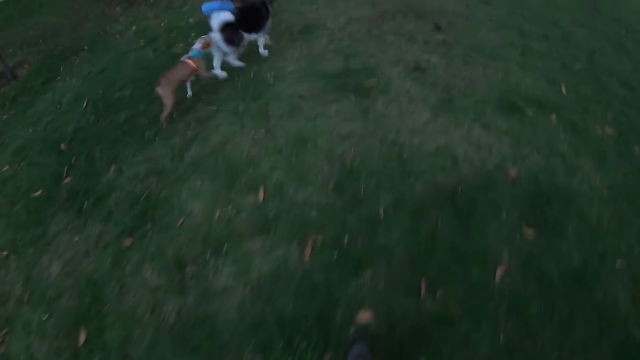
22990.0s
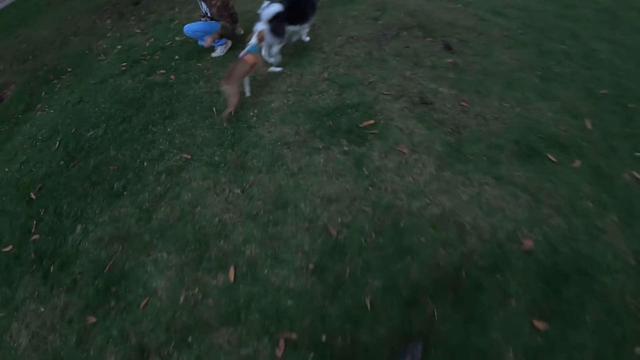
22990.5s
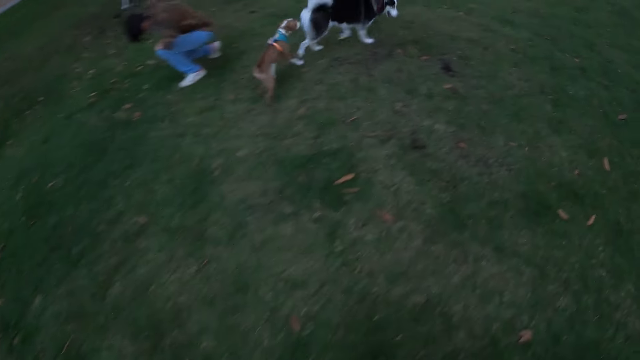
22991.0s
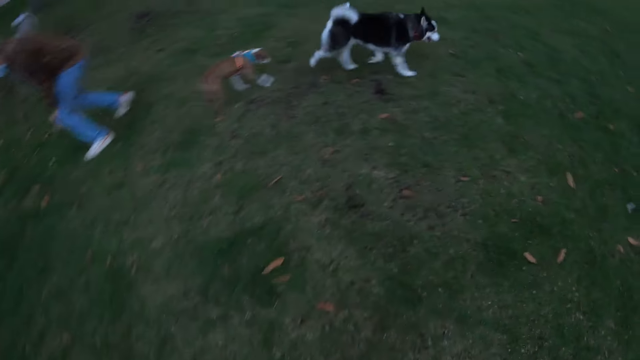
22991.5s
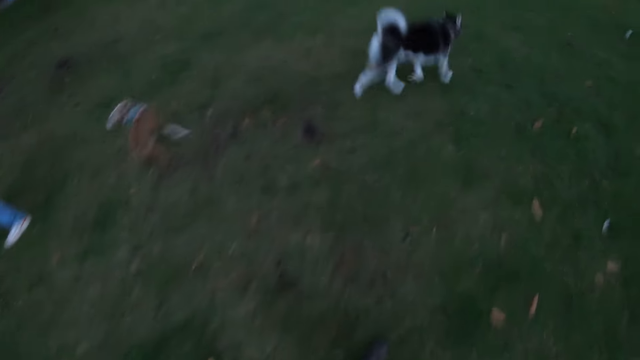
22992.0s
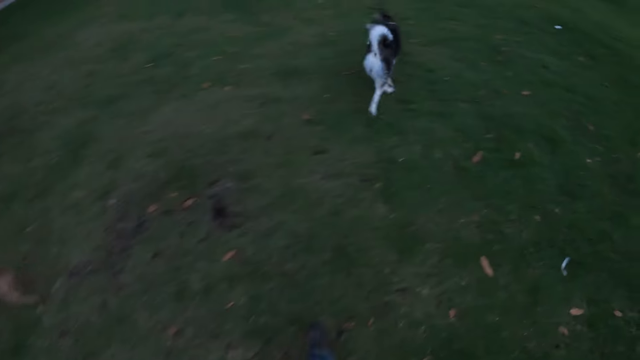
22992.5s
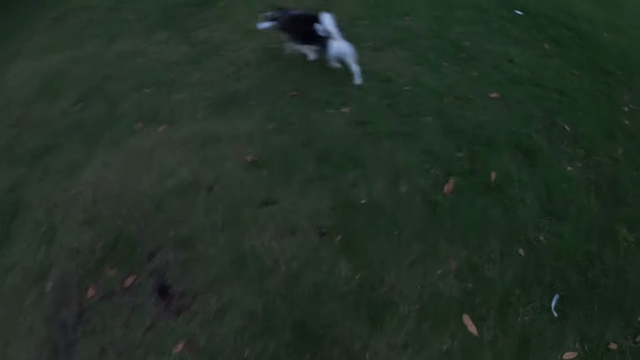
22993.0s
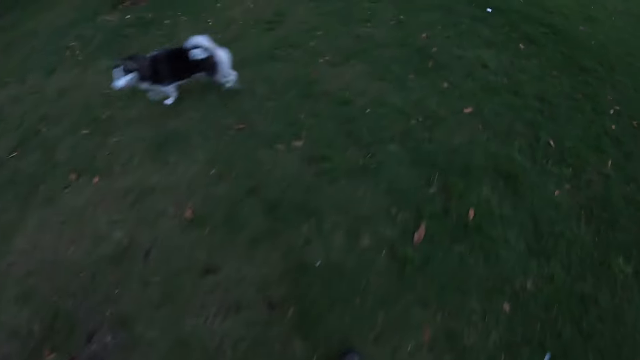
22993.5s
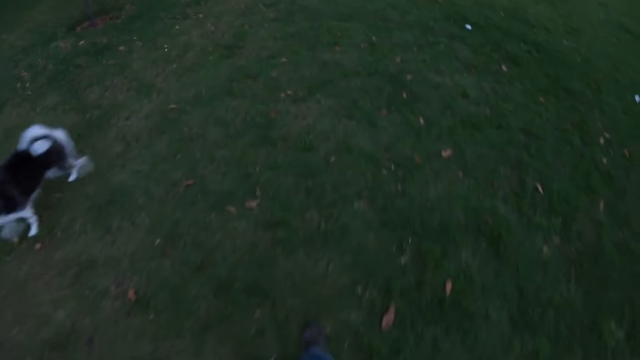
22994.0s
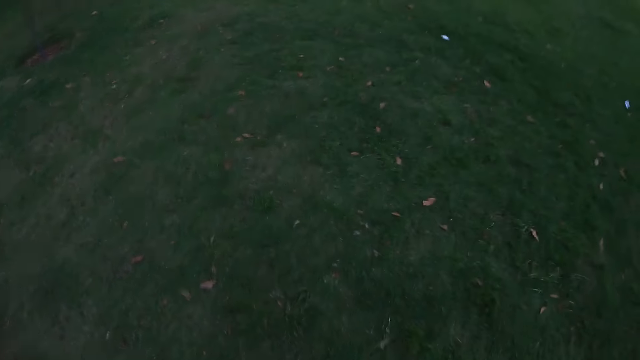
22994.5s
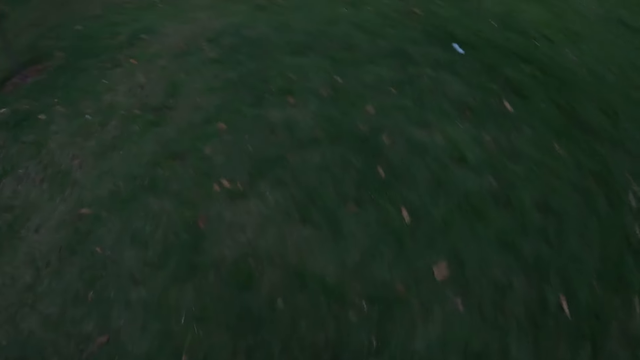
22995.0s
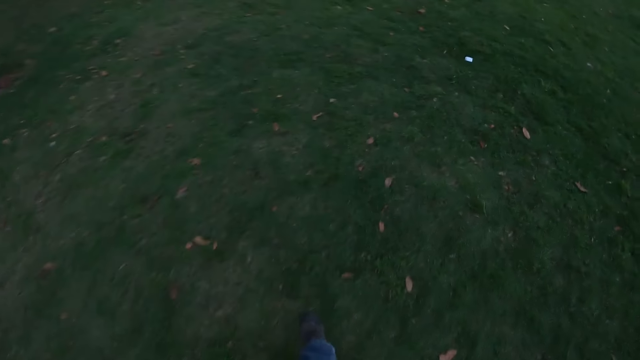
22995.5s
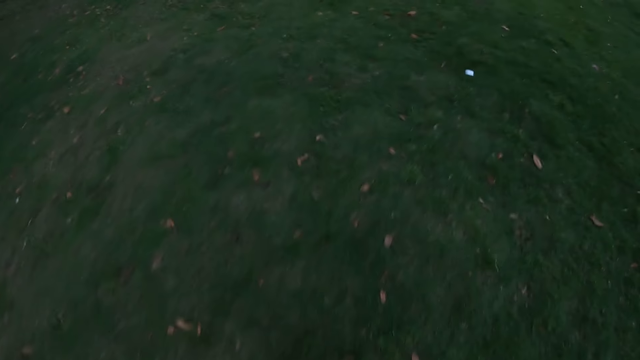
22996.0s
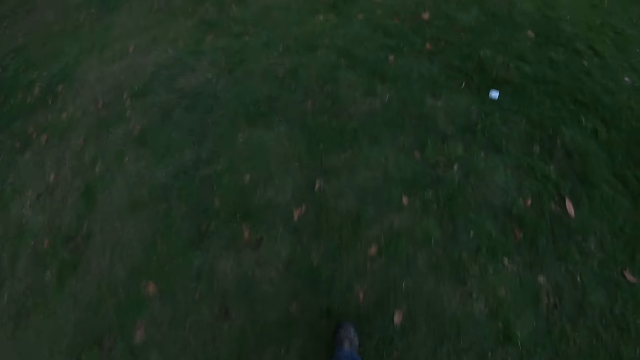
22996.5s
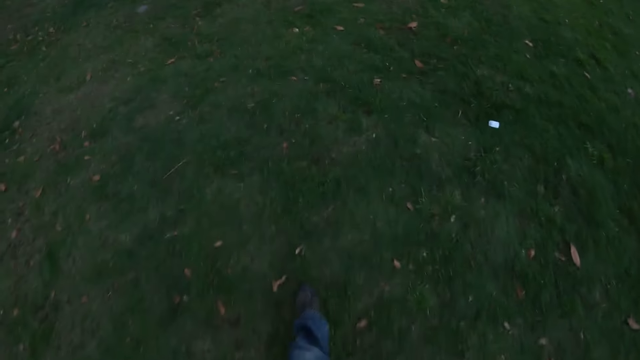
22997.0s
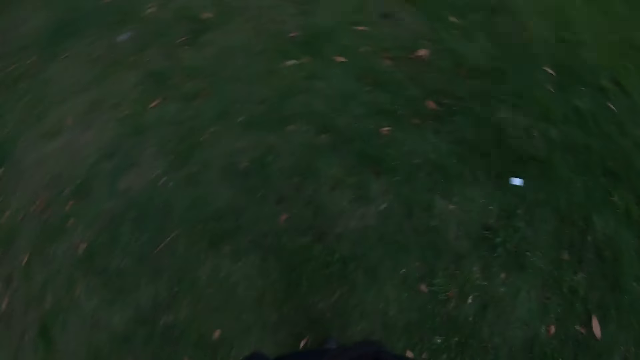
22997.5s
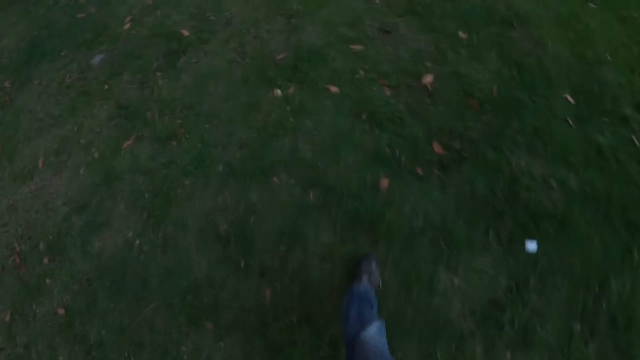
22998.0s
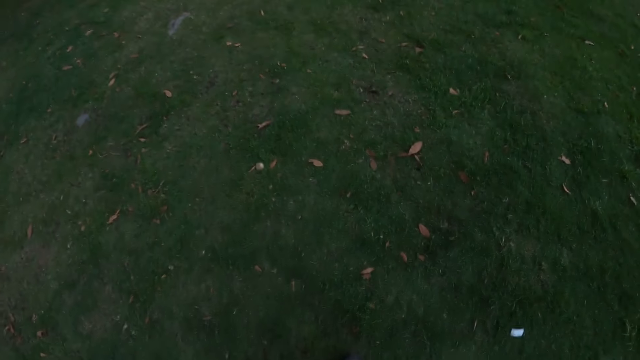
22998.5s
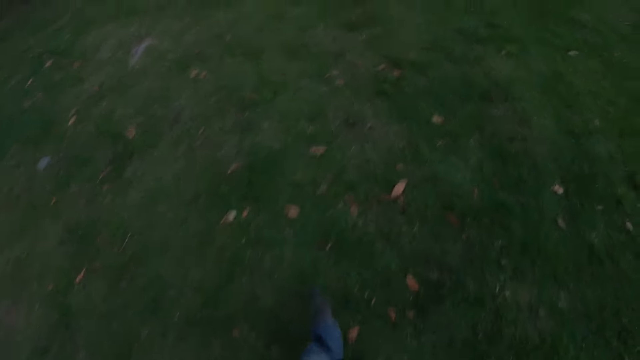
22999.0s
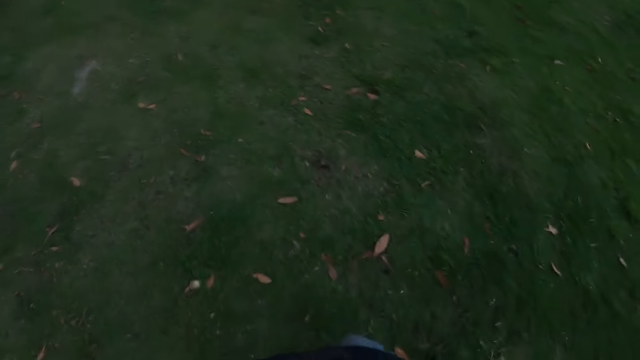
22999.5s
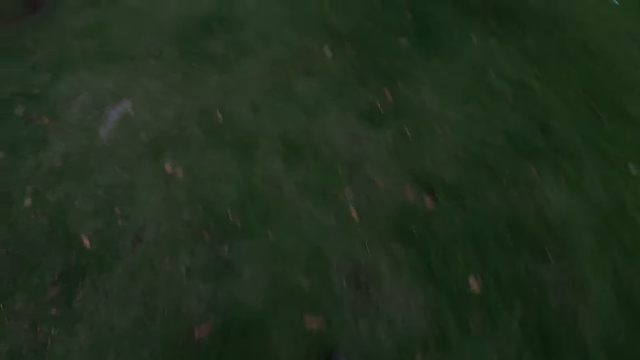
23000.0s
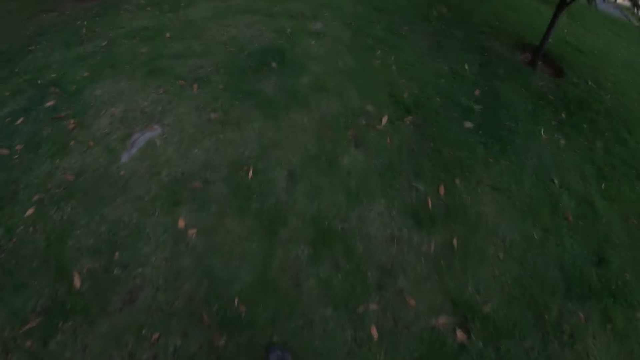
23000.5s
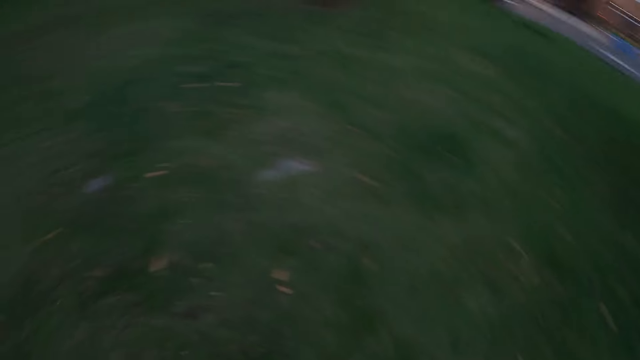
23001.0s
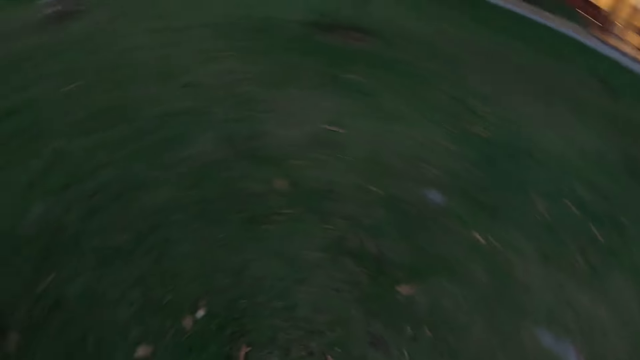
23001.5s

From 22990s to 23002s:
The camera wearer walks on the grass.

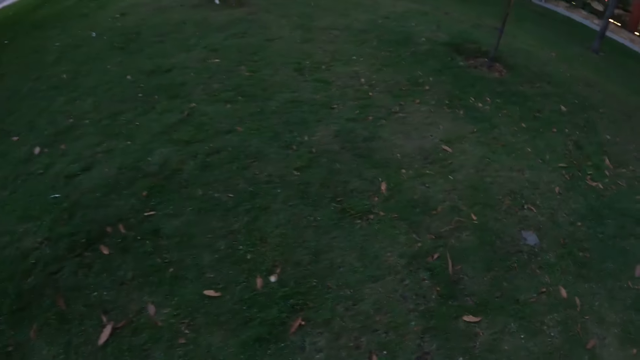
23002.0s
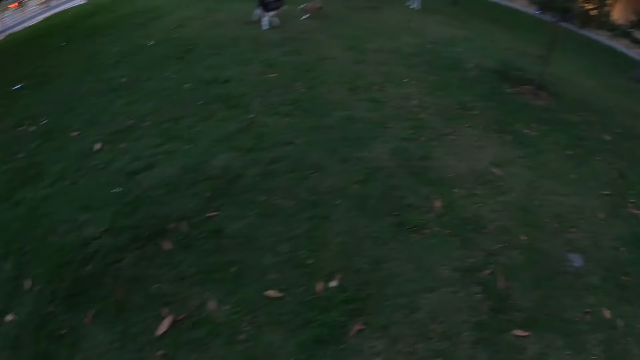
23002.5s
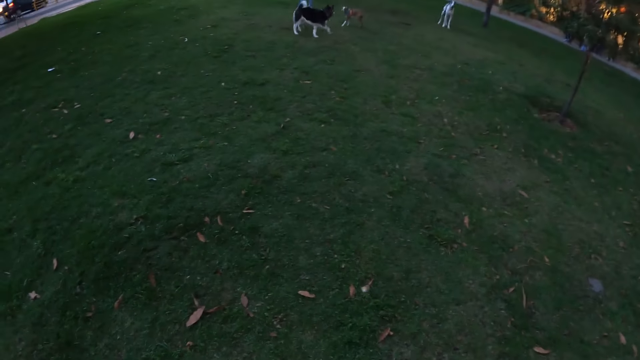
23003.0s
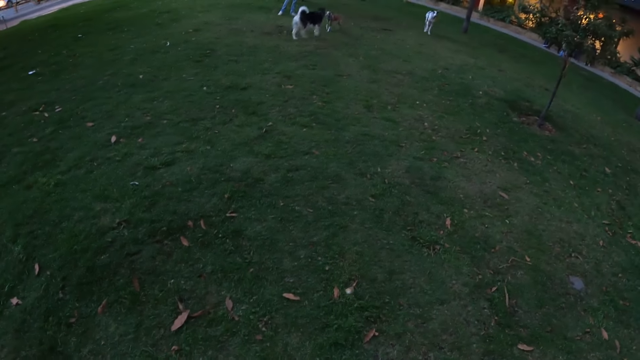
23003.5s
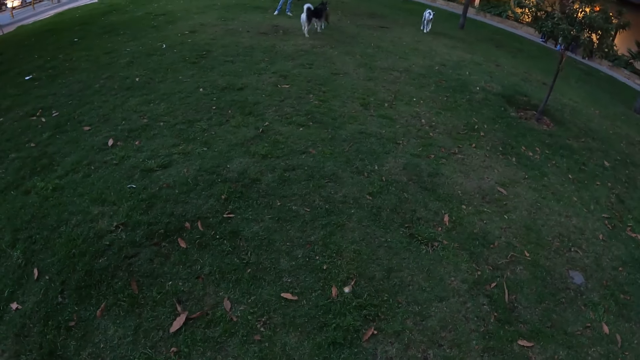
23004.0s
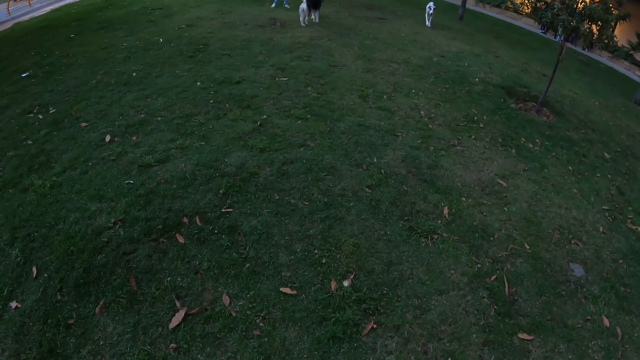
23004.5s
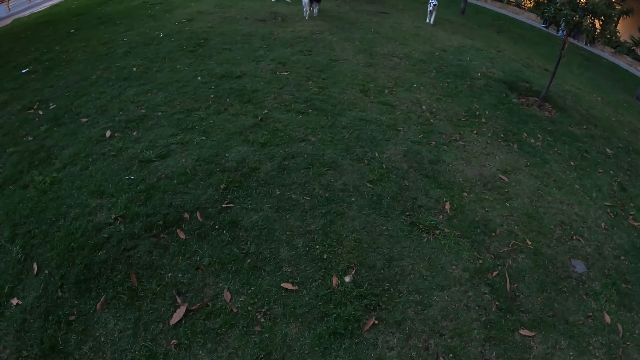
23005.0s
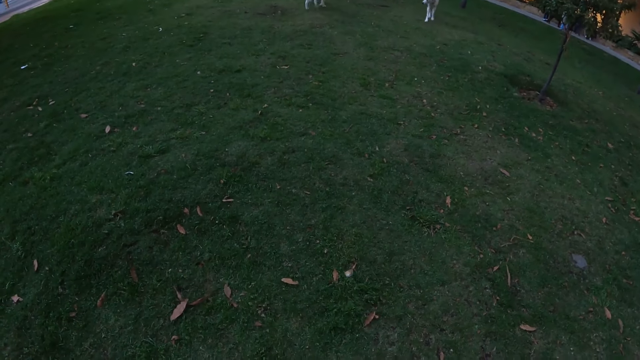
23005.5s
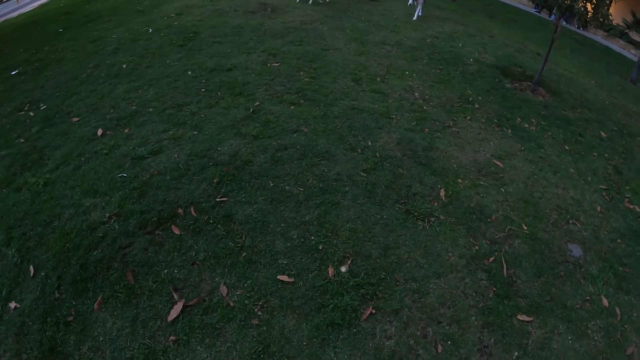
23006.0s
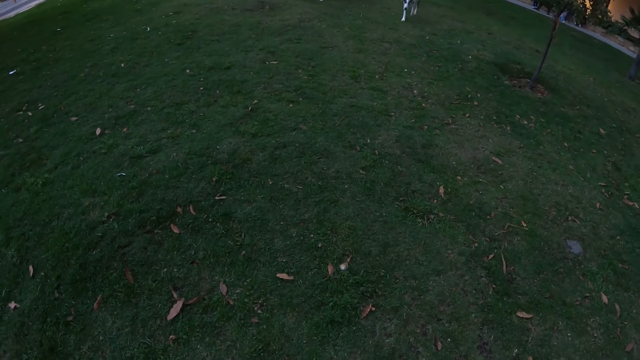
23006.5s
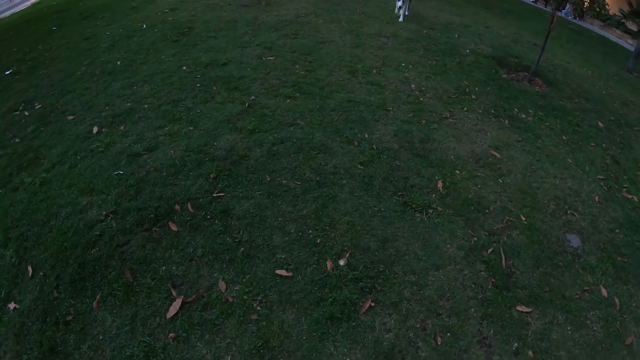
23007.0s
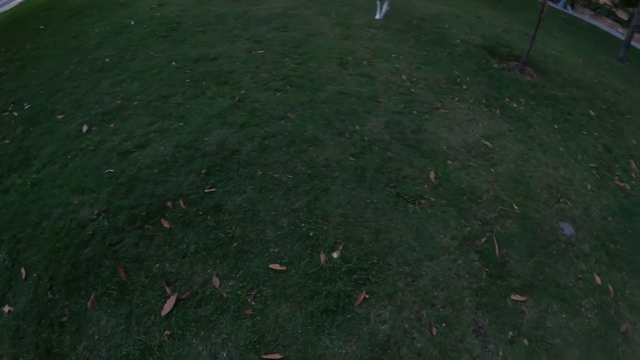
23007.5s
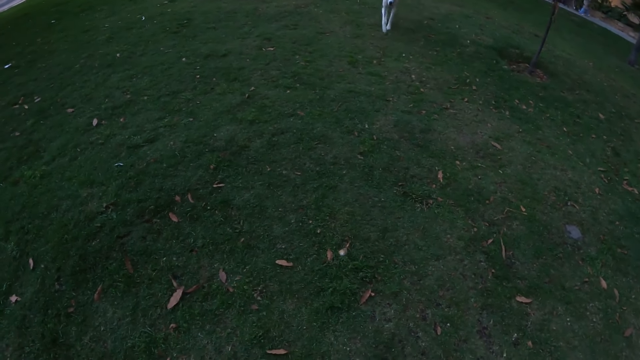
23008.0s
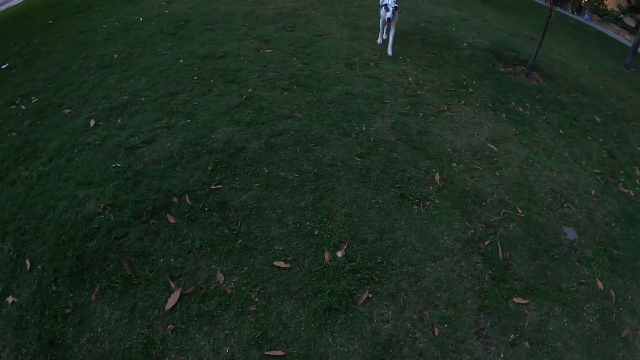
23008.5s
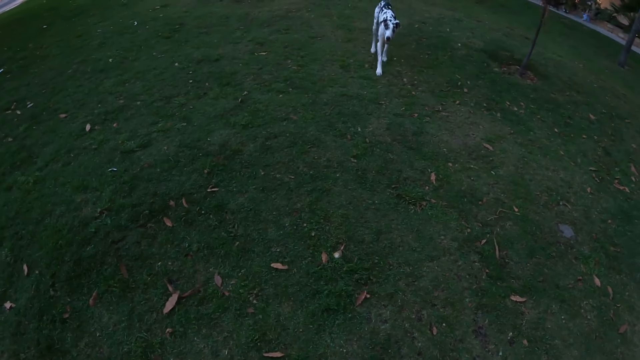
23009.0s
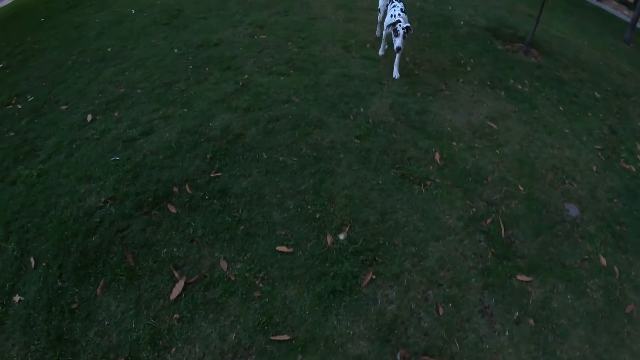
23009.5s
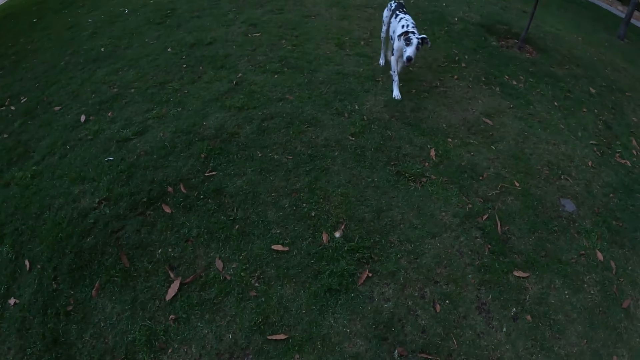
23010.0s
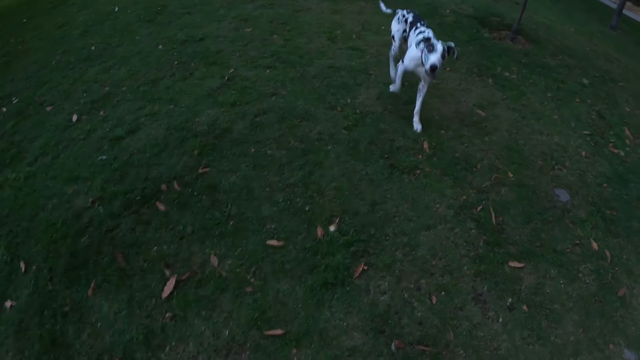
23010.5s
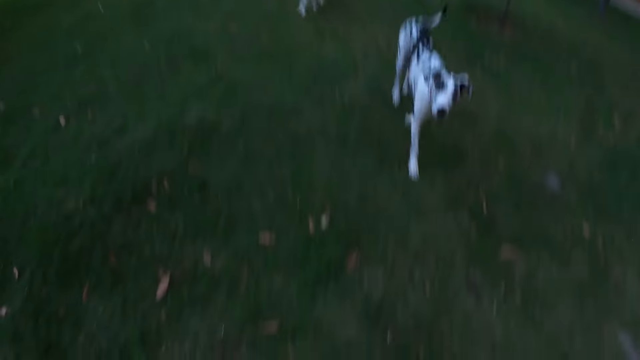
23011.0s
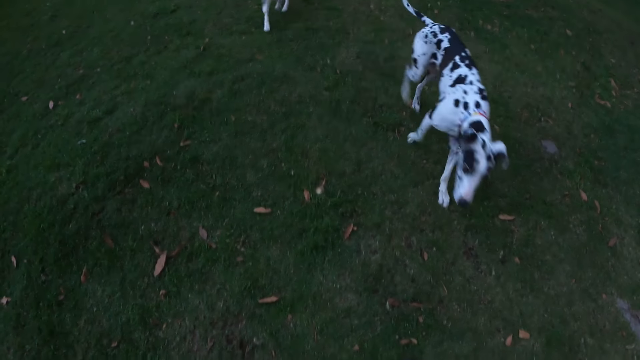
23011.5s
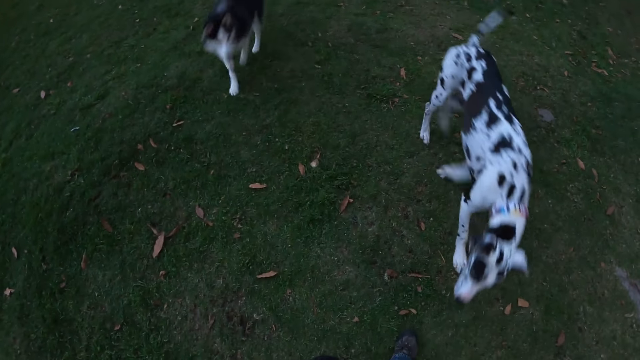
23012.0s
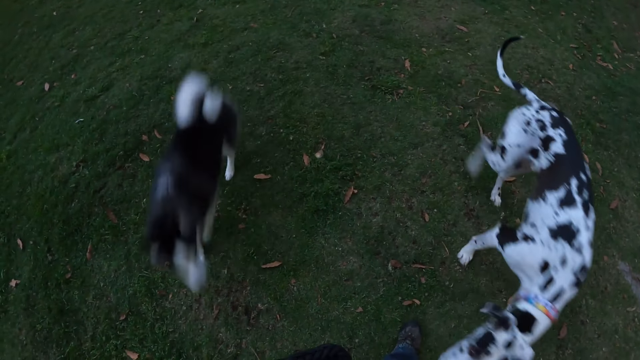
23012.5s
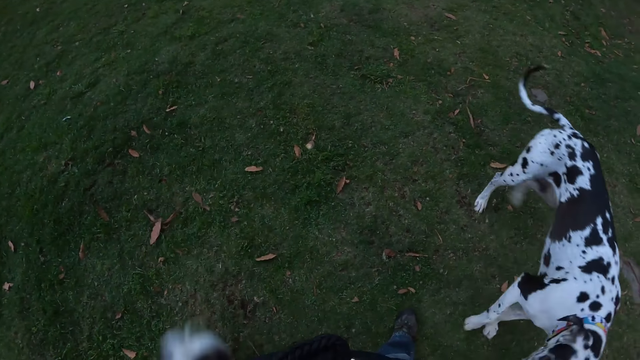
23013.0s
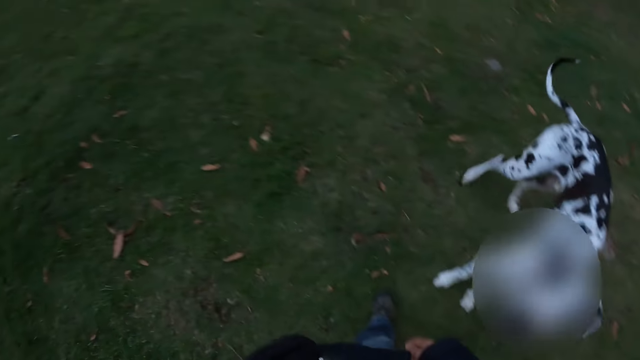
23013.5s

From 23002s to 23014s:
A dog walks towards the camera wearer. The camera wearer stares at the dogs playing on the grass. Another dog runs towards the camera wearer.
